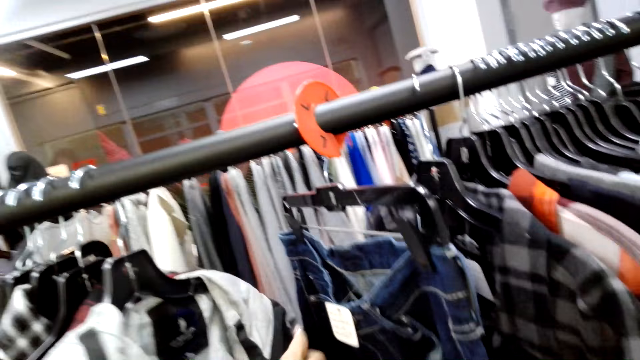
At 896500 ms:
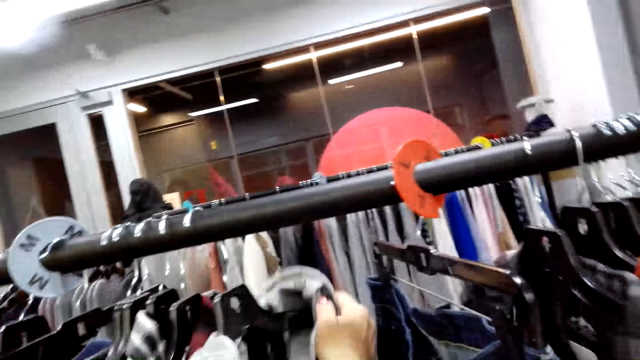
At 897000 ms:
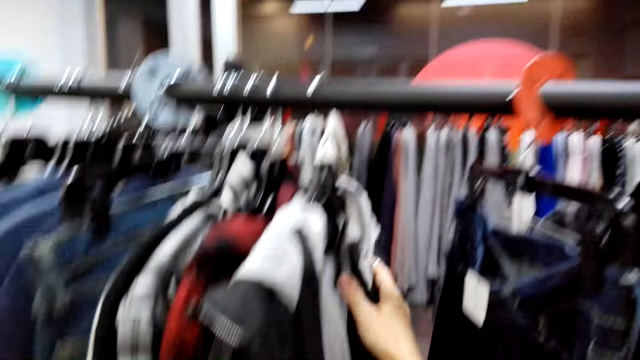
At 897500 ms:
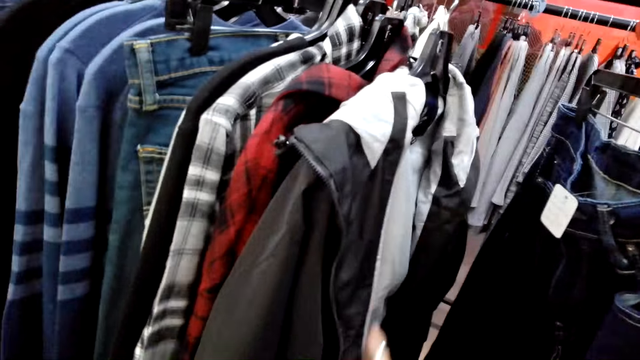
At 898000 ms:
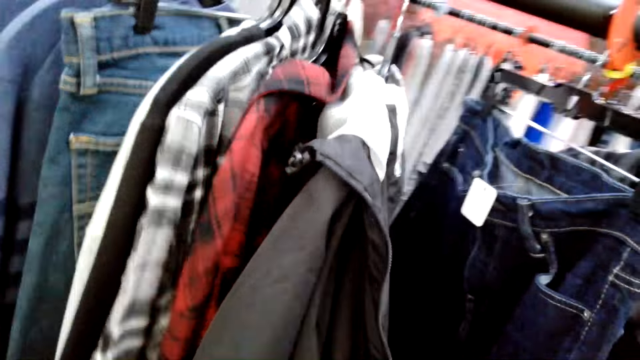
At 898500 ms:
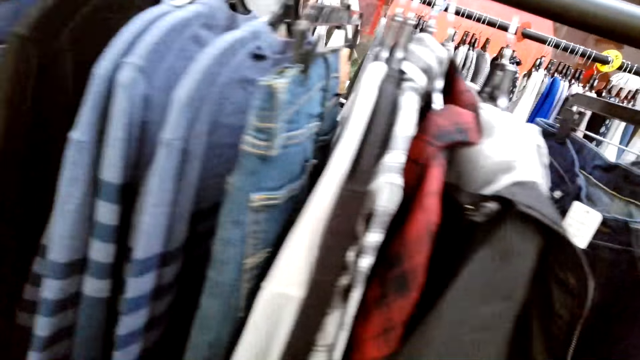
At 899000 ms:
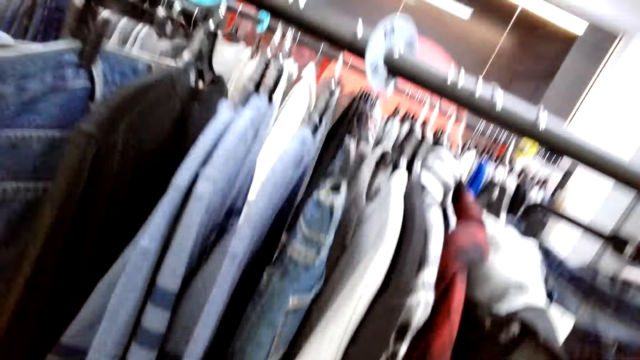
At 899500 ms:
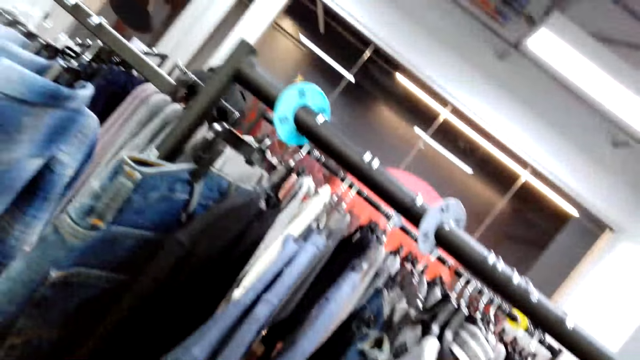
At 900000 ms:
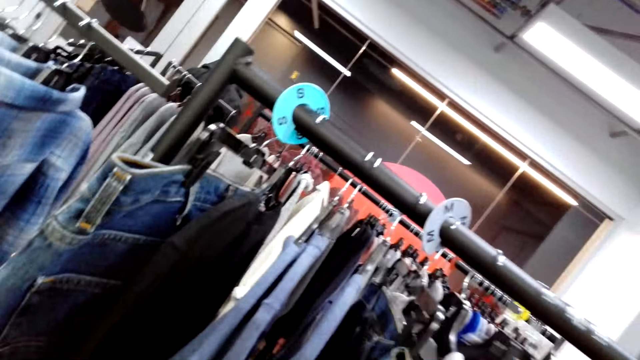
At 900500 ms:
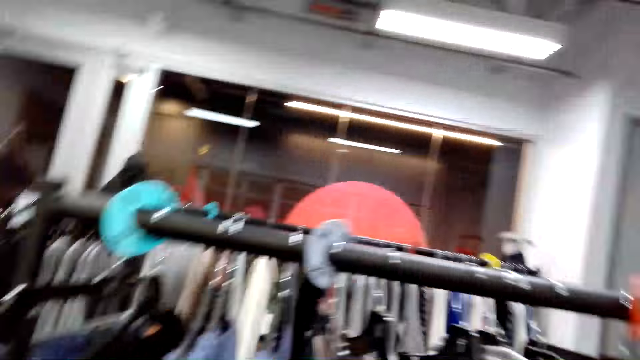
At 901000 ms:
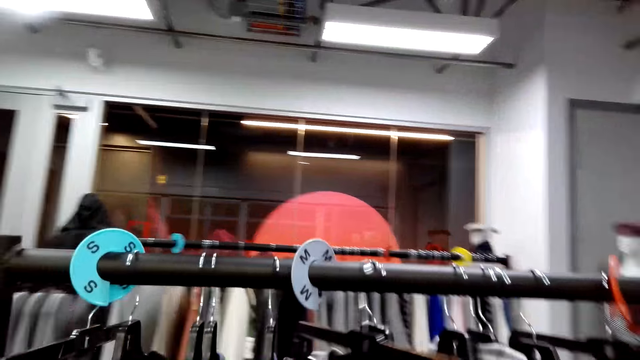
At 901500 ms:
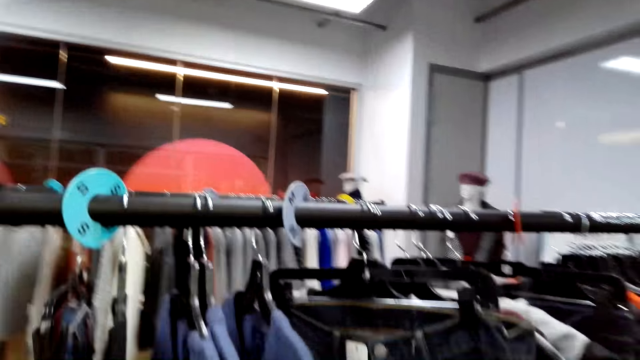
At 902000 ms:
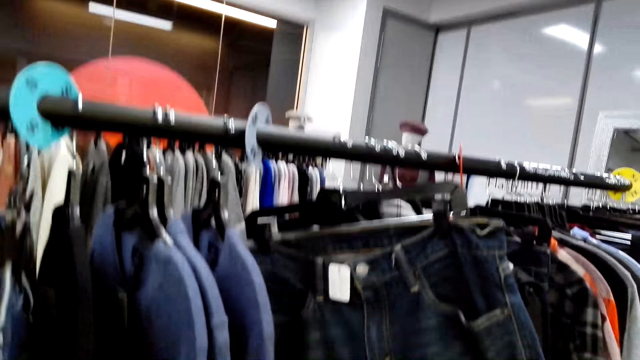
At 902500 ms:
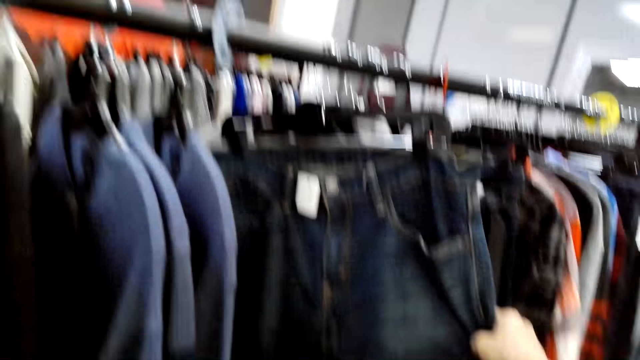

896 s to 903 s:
The camera wearer touches the clothes.

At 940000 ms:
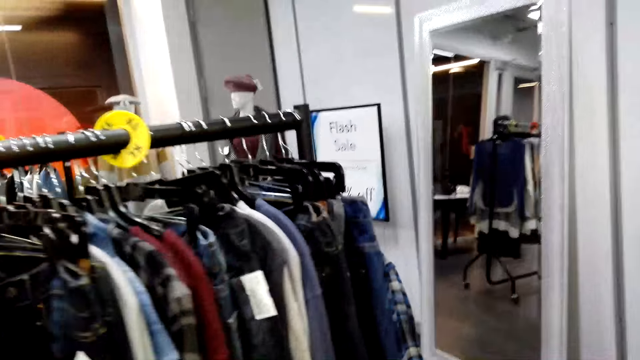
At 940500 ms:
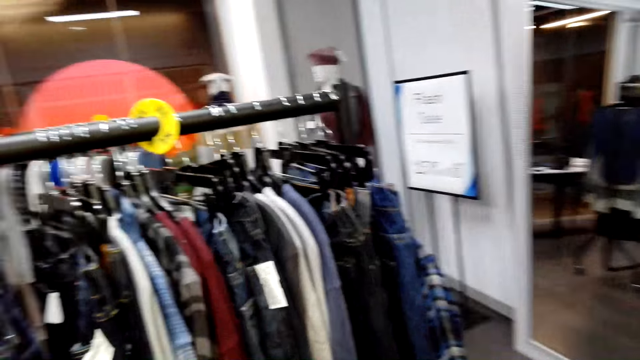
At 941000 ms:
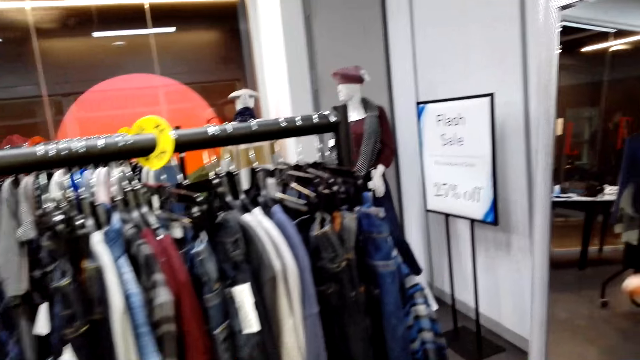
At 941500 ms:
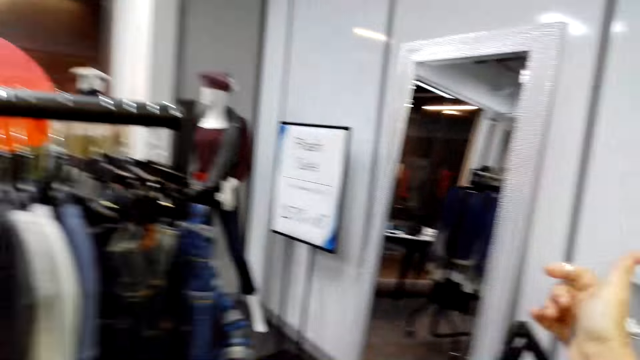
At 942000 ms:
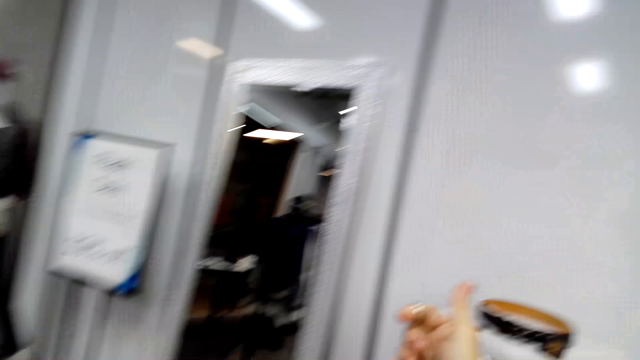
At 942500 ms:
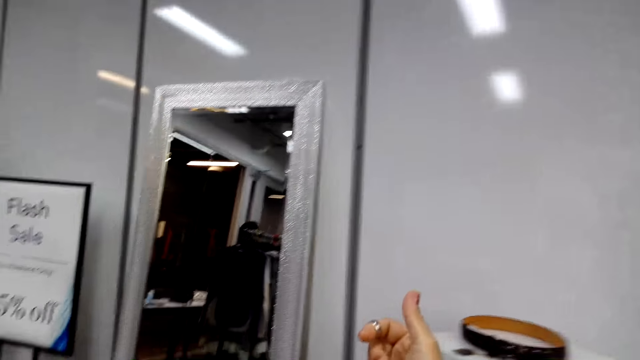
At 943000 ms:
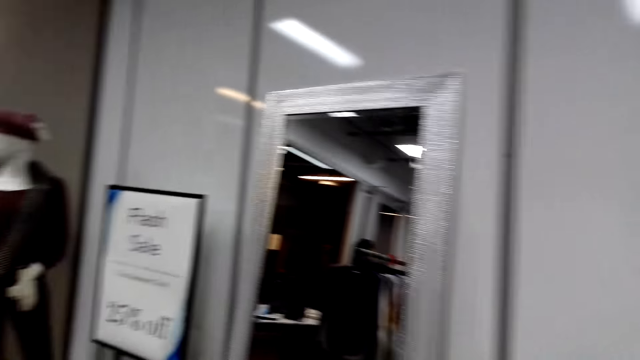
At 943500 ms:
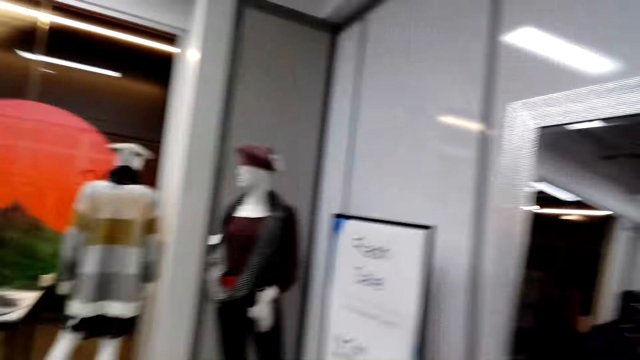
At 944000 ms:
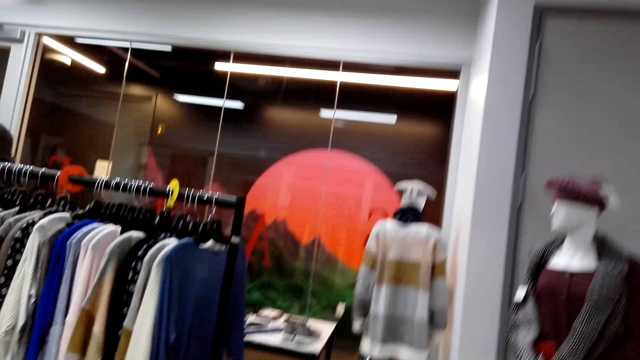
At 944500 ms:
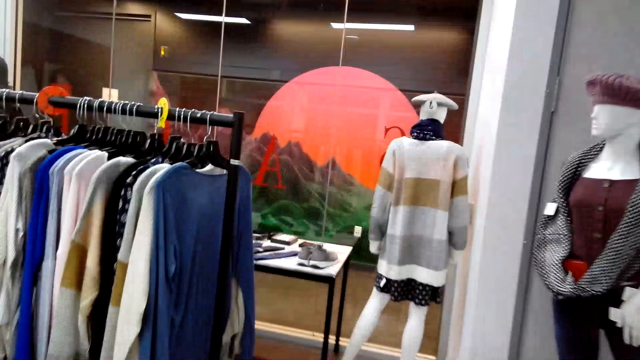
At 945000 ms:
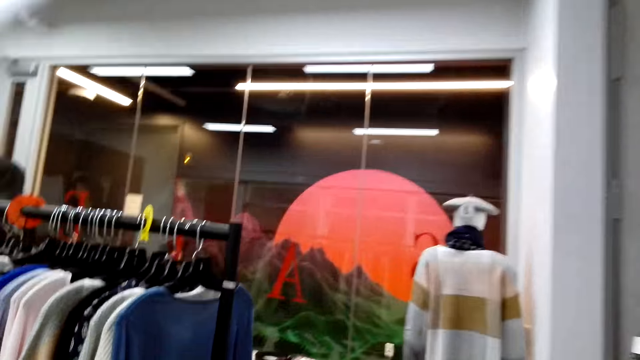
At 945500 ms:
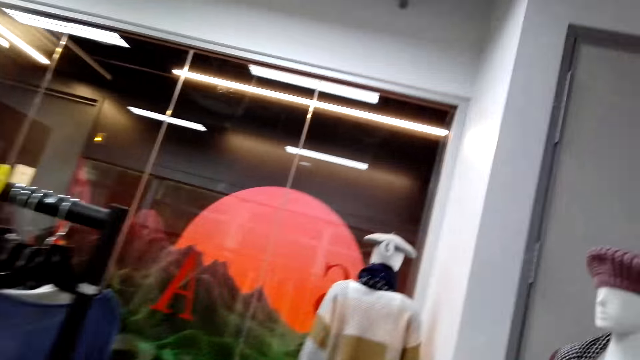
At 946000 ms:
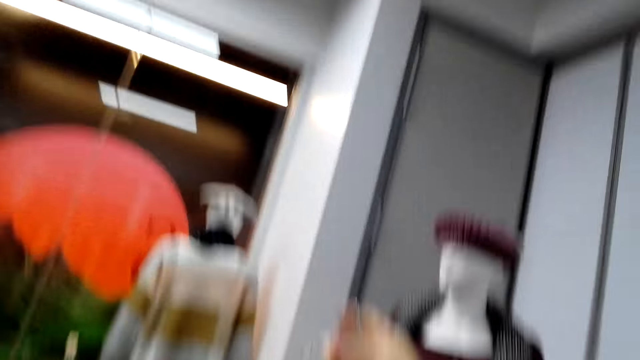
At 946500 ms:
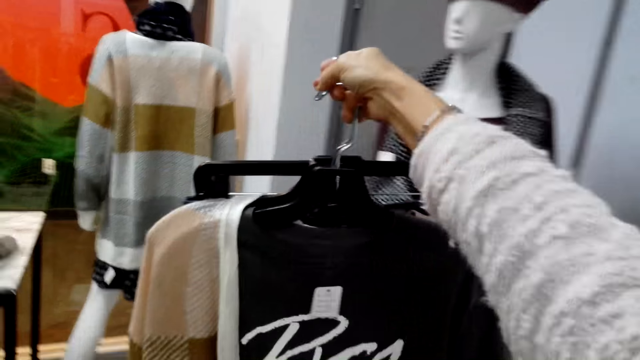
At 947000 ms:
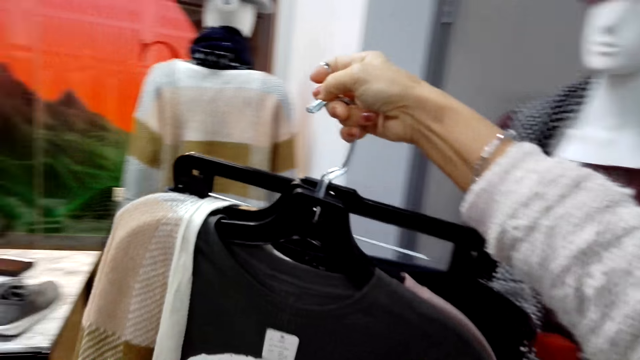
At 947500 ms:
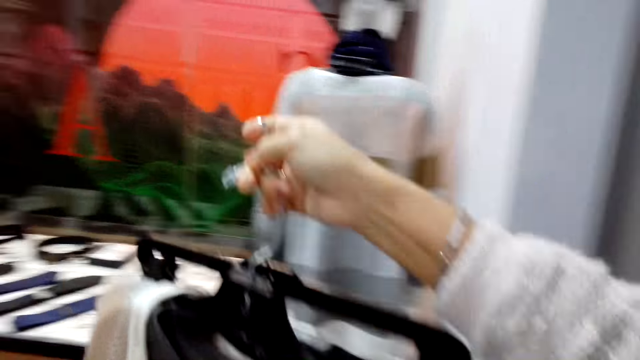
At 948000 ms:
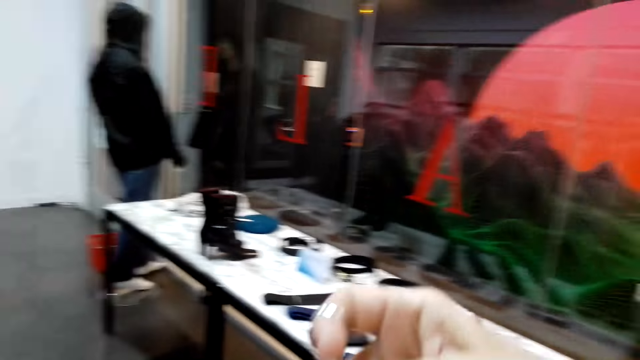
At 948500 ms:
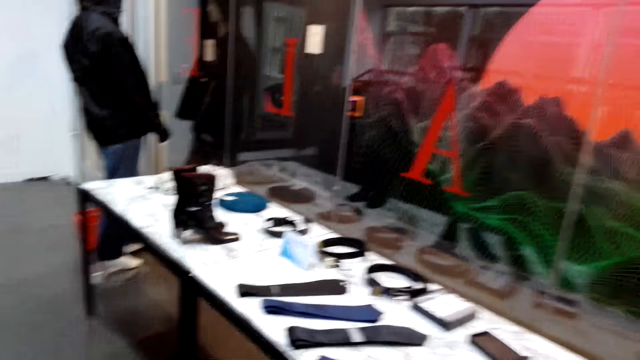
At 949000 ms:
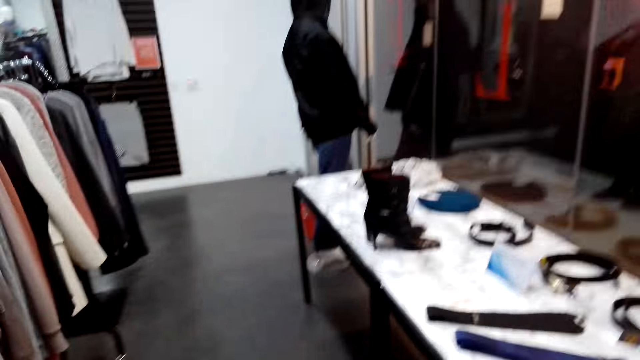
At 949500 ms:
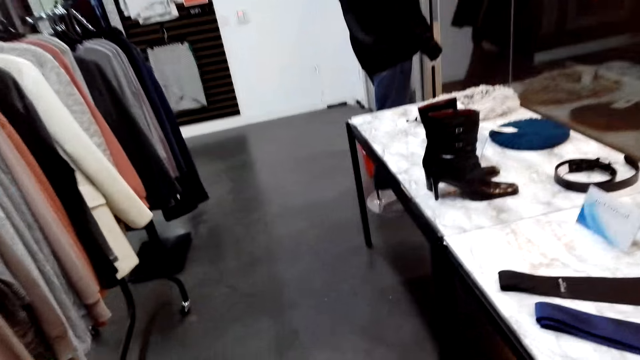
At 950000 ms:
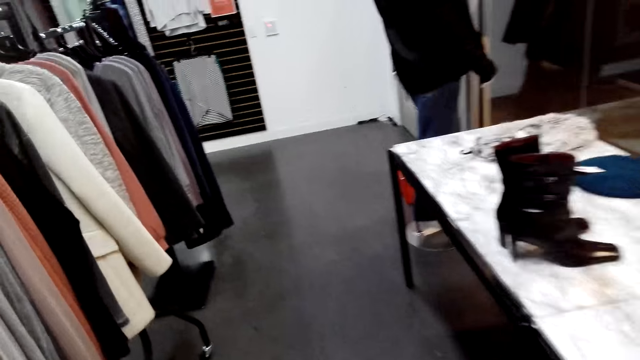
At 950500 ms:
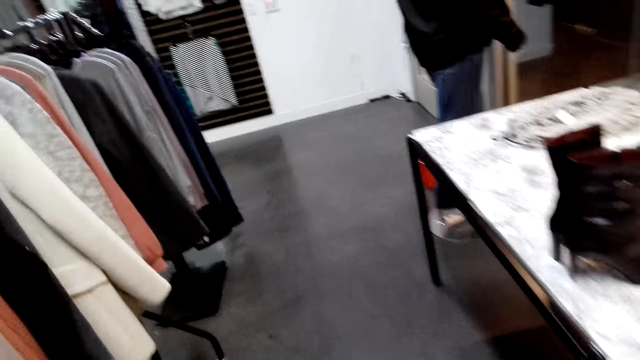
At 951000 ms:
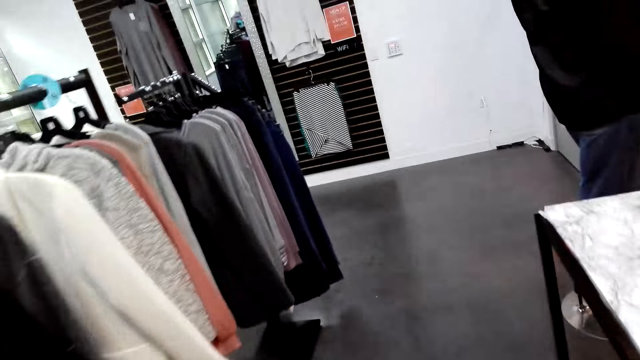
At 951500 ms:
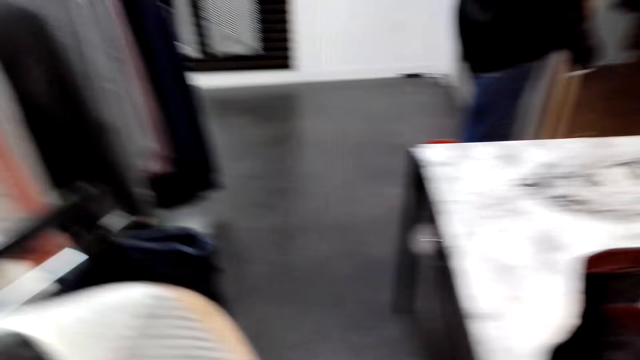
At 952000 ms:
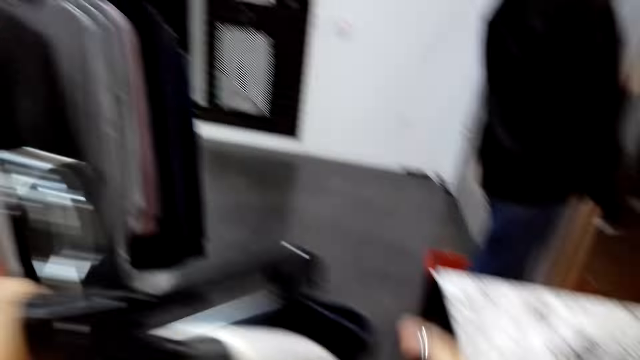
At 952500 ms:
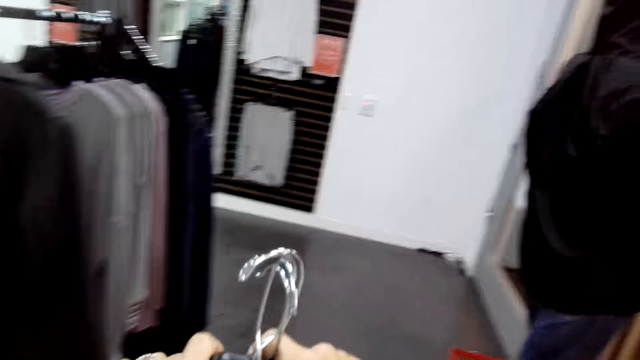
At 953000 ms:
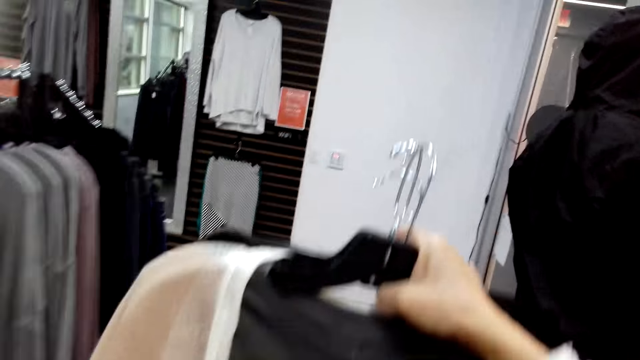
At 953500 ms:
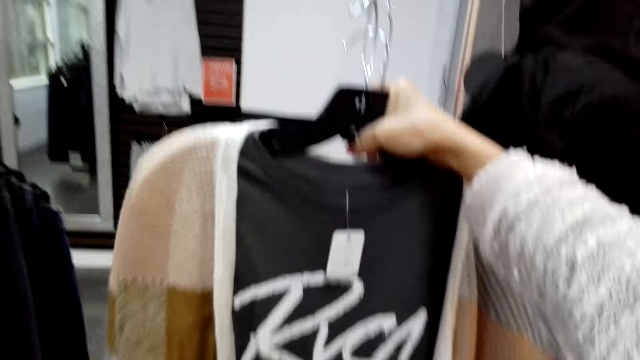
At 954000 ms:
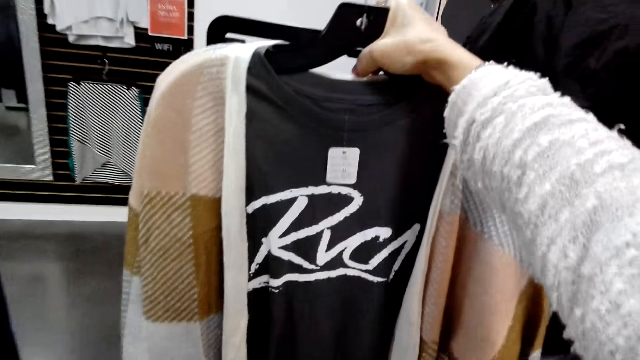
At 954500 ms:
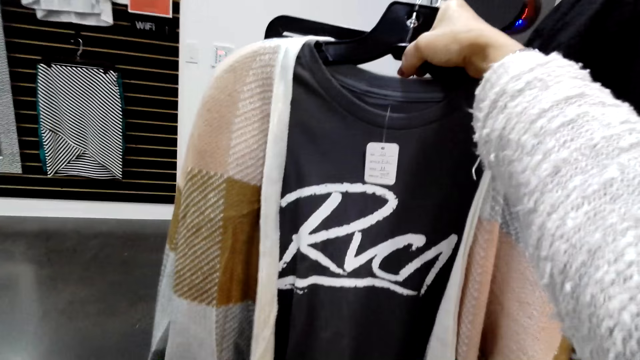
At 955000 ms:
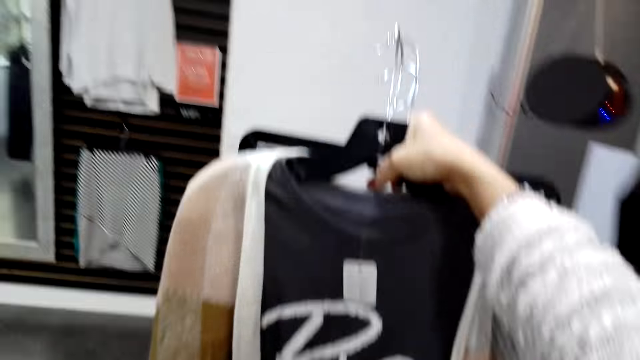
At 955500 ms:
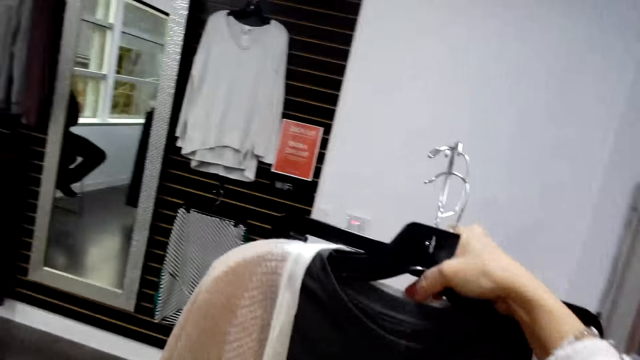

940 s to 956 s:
The camera wearer walks in the supermarket. They look at clothes. They walk around with the clothes with a hanger in the supermarket. They look at the clothes.
